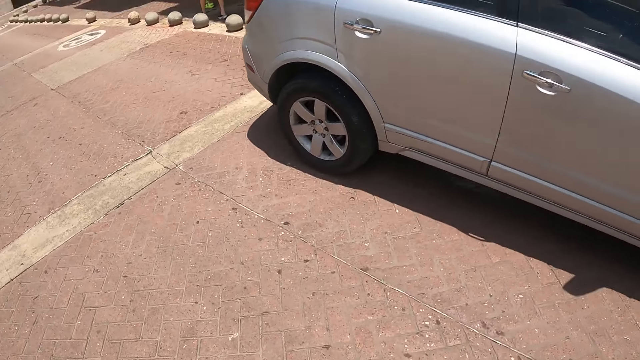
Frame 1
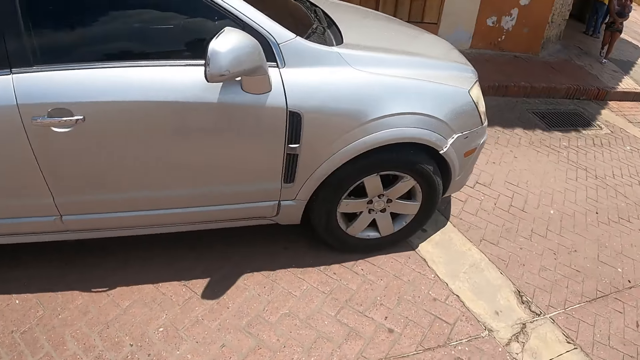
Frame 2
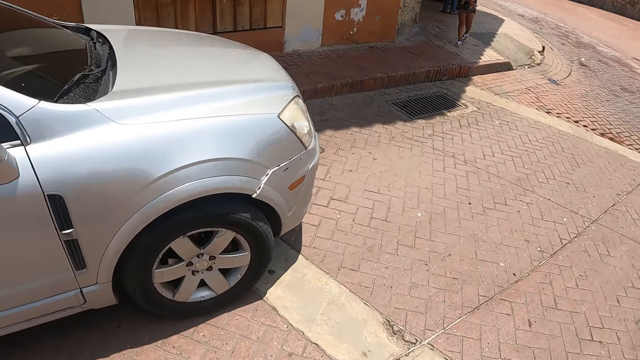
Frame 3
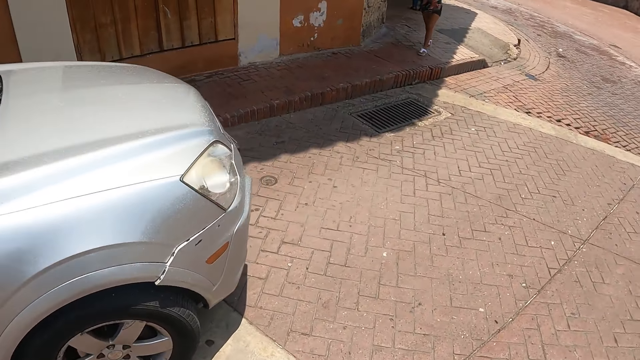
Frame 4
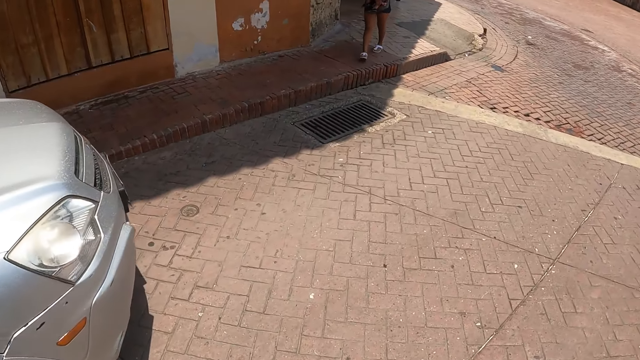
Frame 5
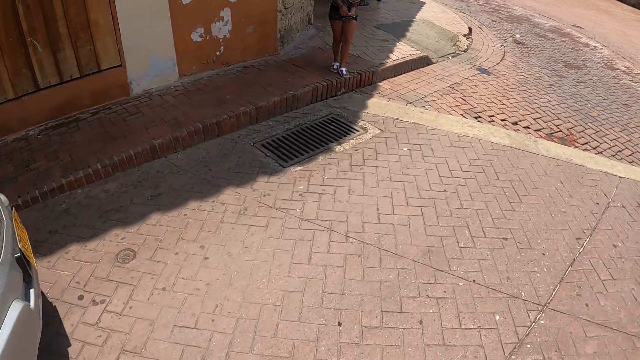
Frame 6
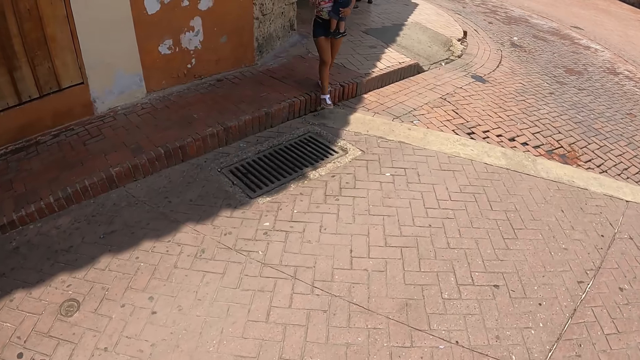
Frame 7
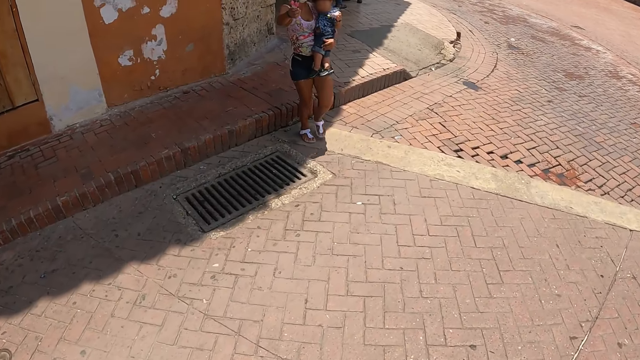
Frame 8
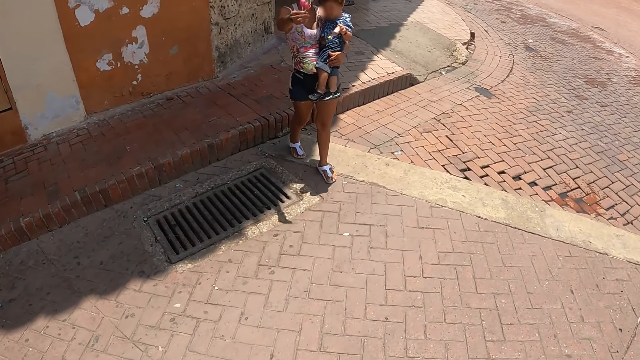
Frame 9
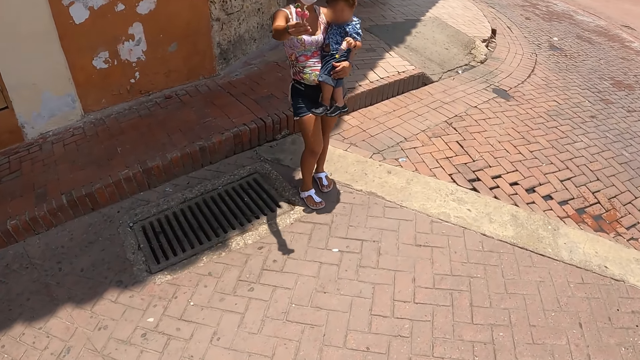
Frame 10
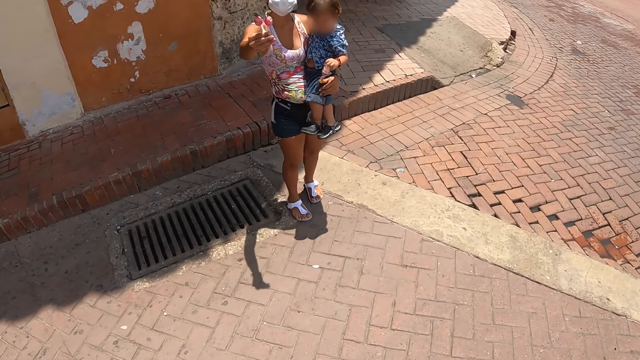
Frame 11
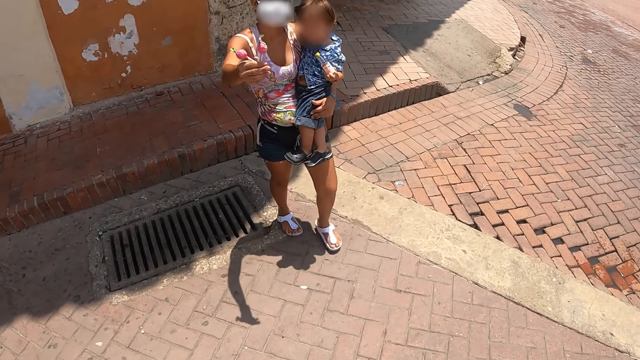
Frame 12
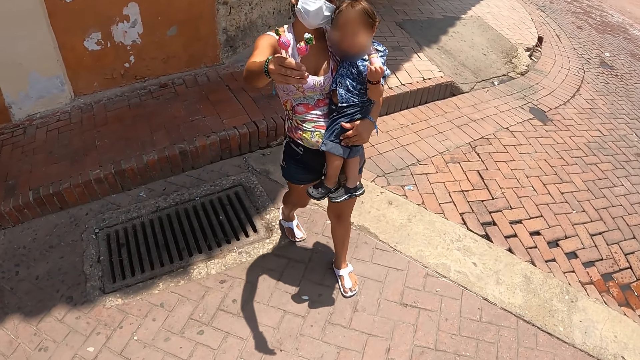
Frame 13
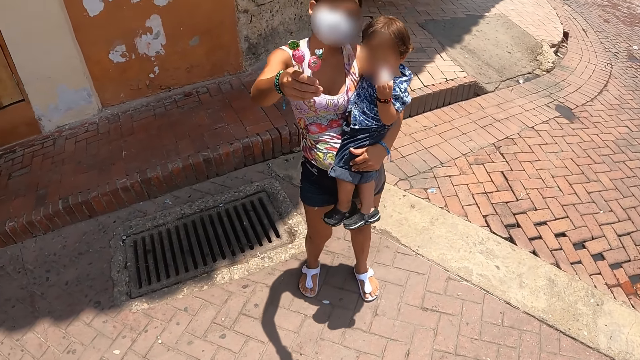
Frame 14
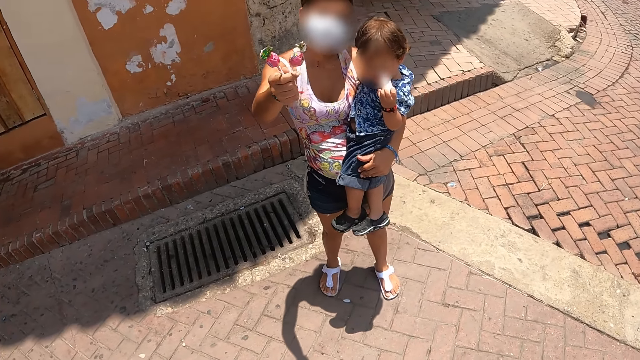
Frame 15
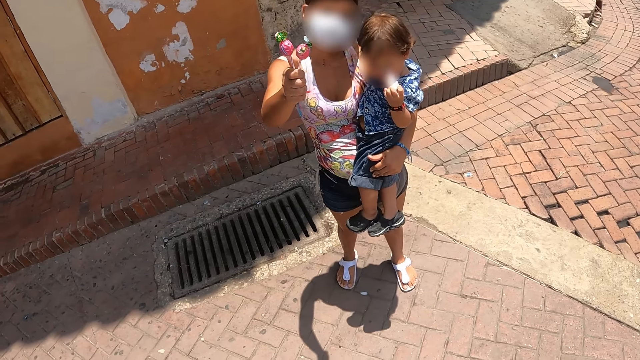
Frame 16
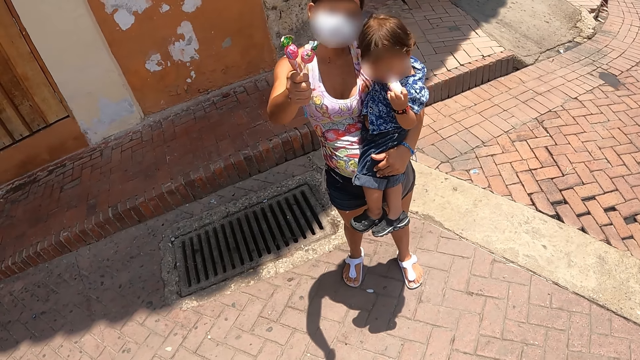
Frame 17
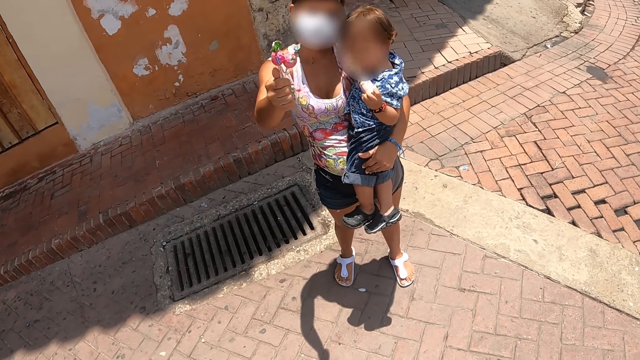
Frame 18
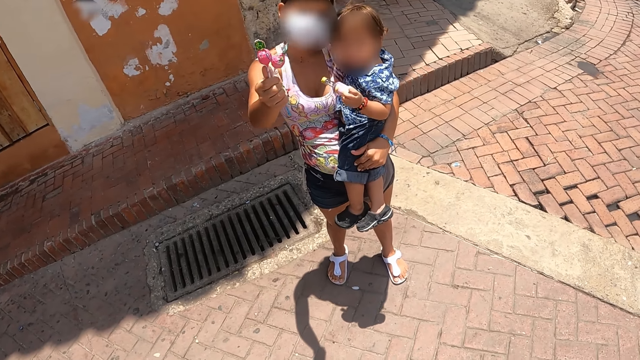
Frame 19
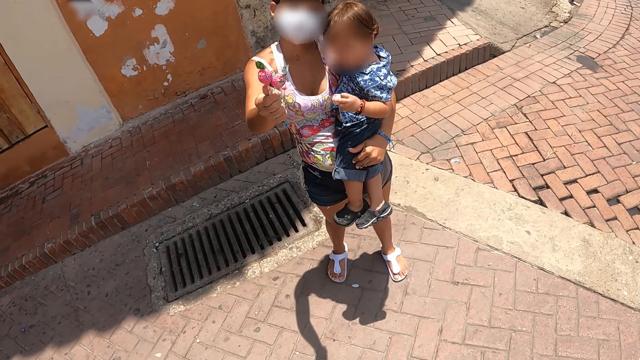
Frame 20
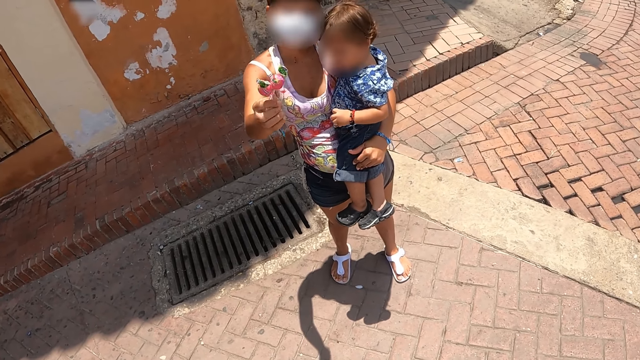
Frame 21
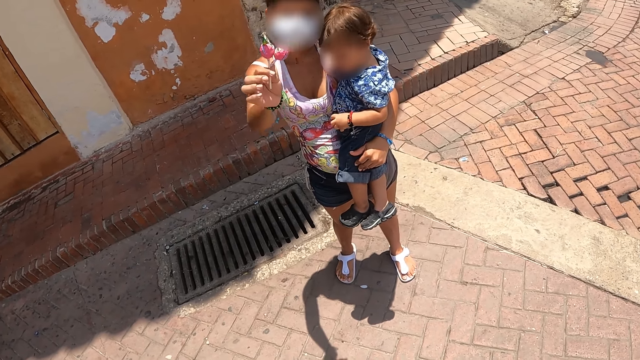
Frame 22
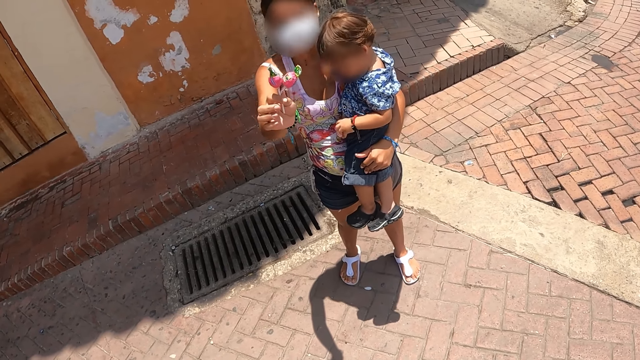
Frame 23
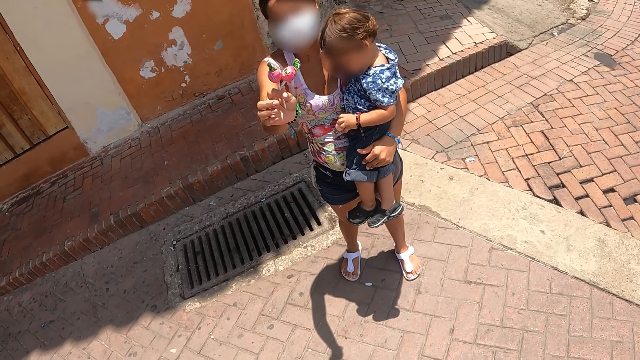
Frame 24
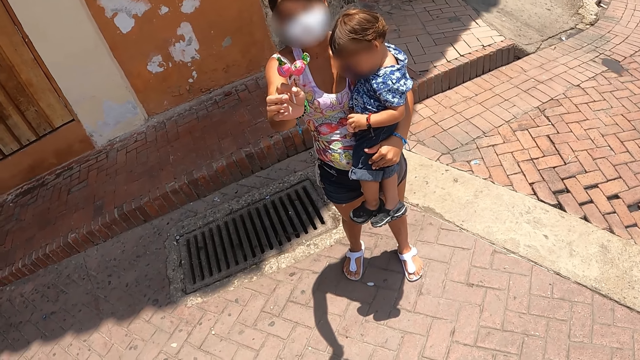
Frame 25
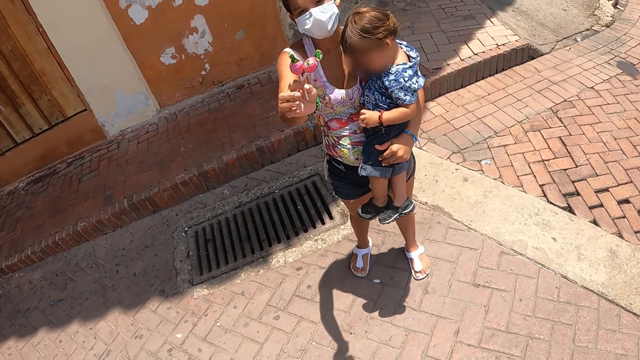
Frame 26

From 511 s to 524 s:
A woman walks towards the camera wearer. Another woman carries the baby, puts lollipops towards the camera wearer and carries the sweets in her right hand. The camera wearer stops. They look at the first woman. They look at the child. The first woman talks with the camera wearer.

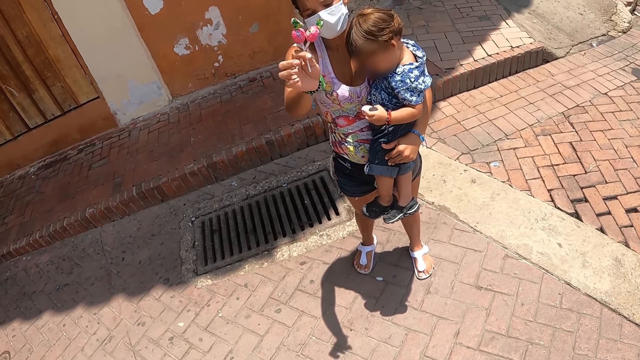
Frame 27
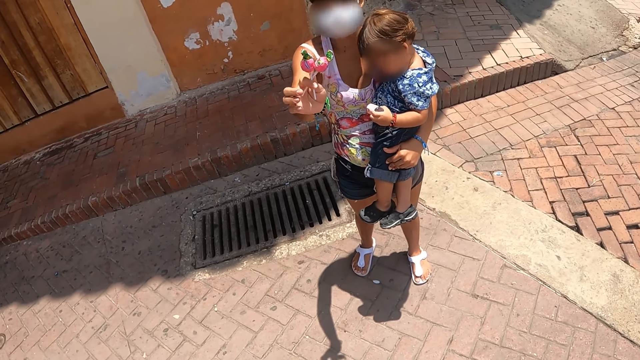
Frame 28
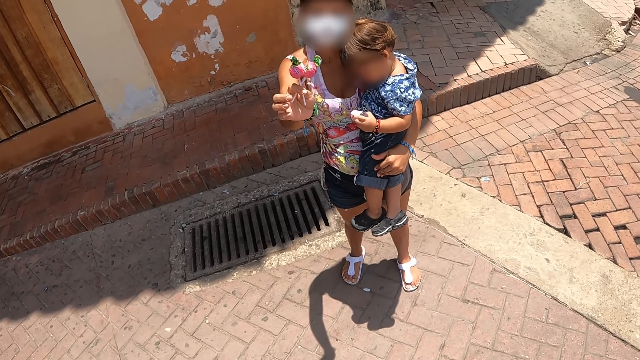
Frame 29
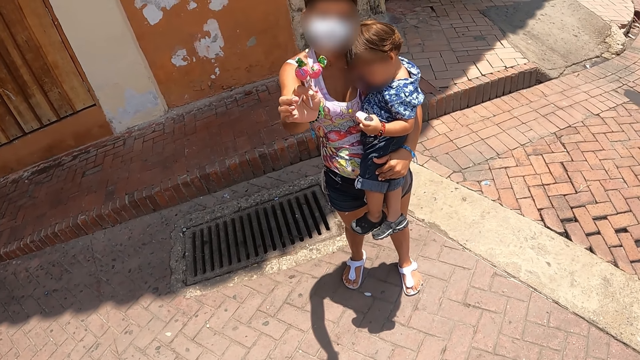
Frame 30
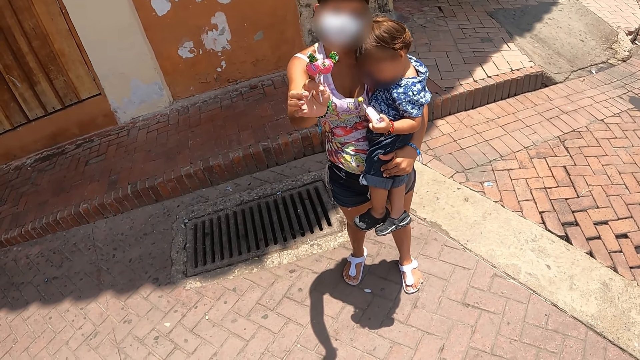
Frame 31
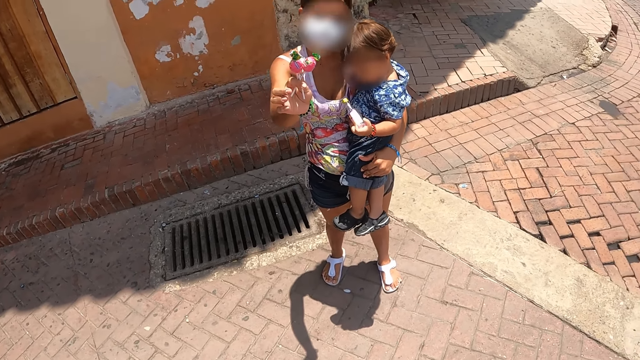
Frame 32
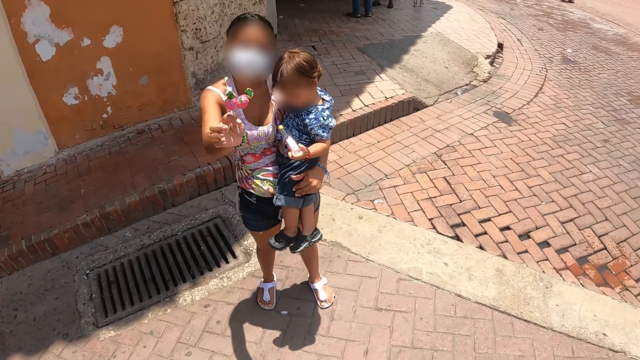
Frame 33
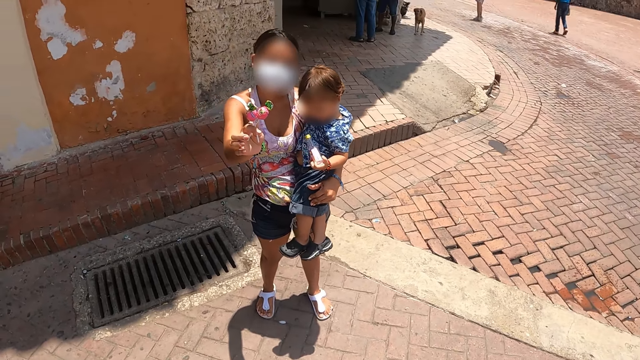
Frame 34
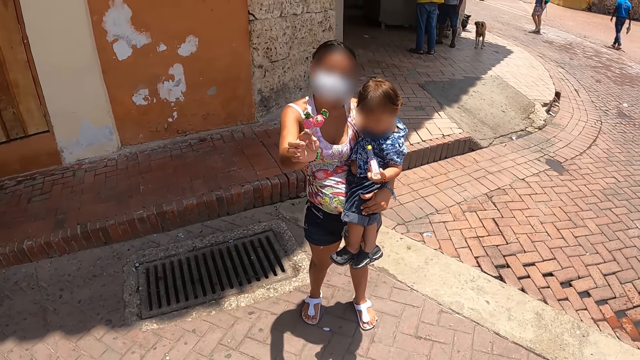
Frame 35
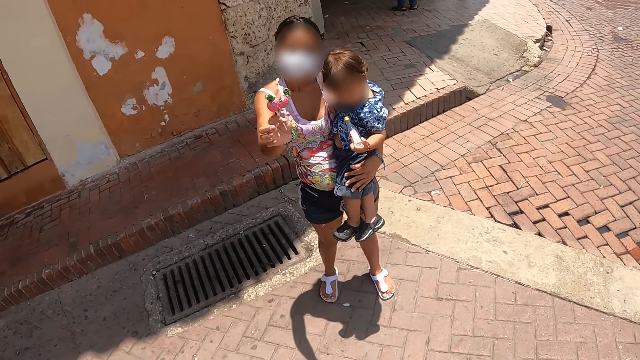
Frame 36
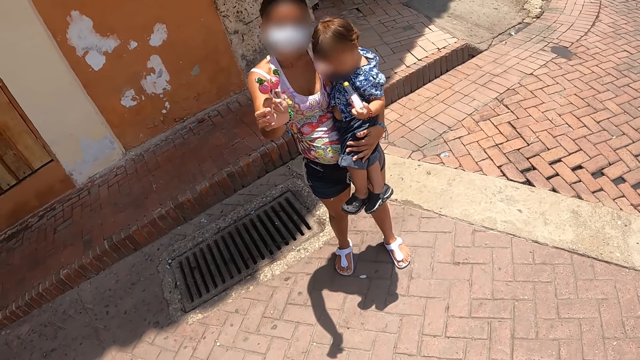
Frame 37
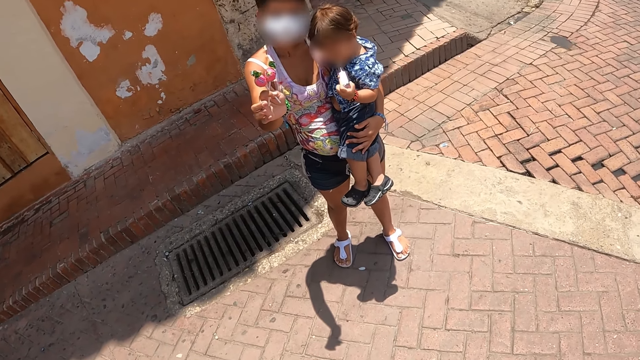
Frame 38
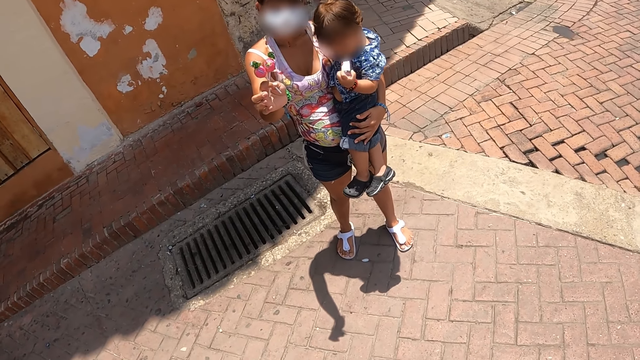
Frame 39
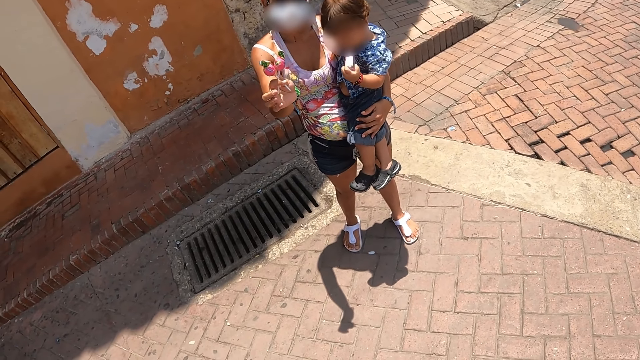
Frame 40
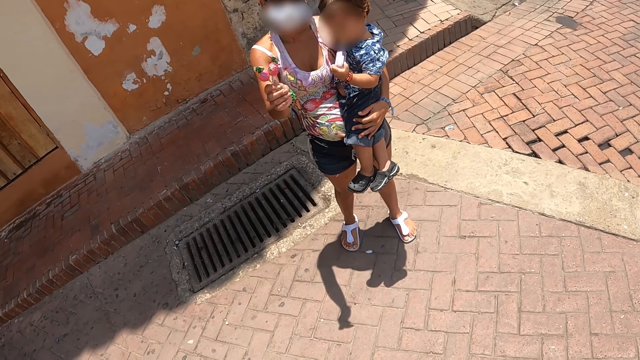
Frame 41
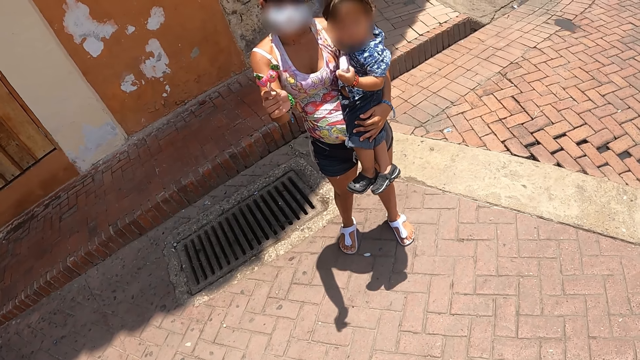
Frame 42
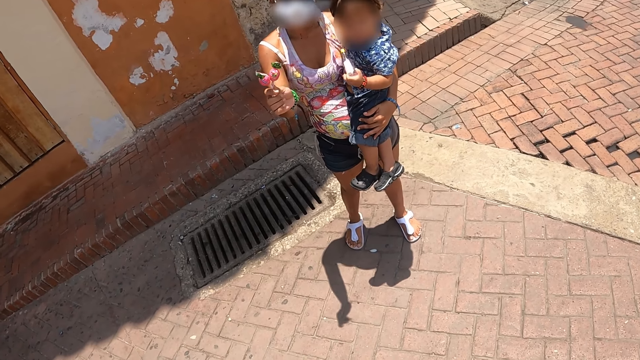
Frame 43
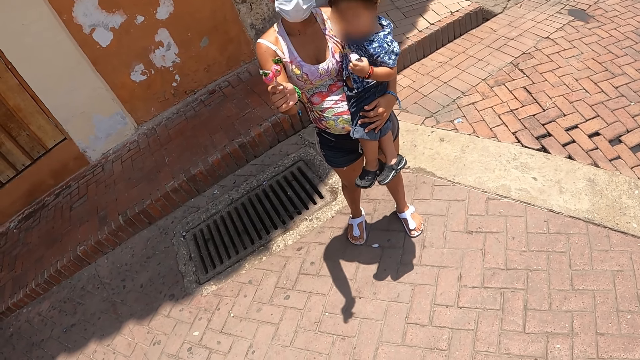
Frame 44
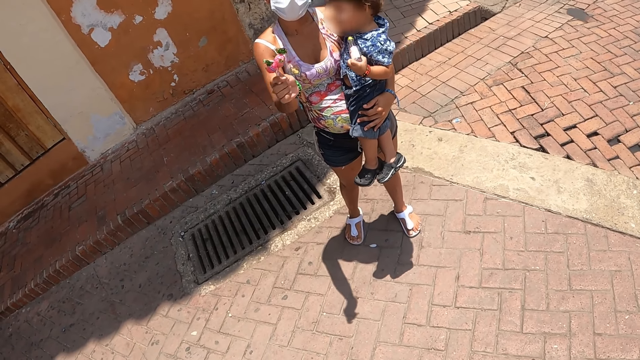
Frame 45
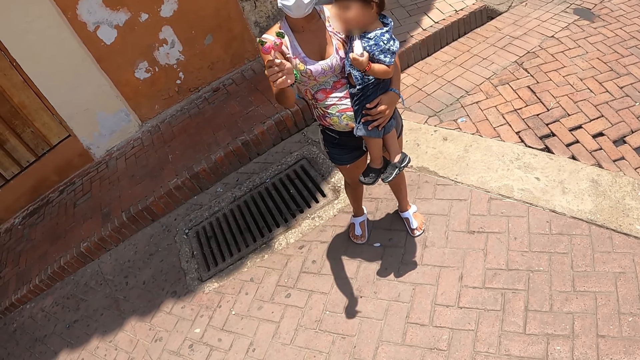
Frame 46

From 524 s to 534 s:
The child puts a bottle in the mouth.
